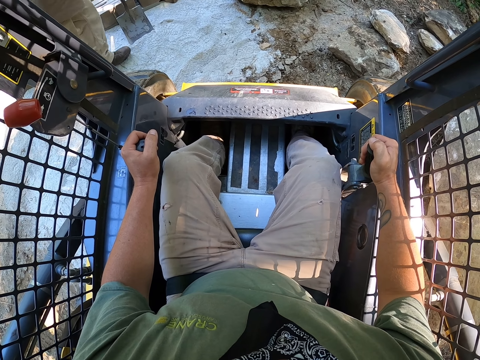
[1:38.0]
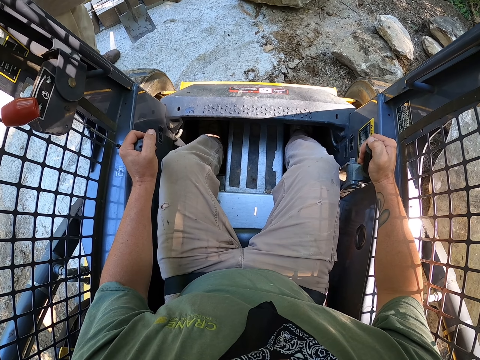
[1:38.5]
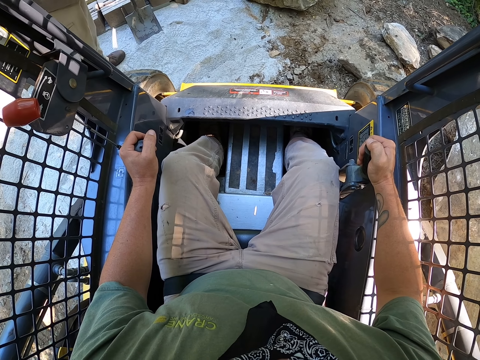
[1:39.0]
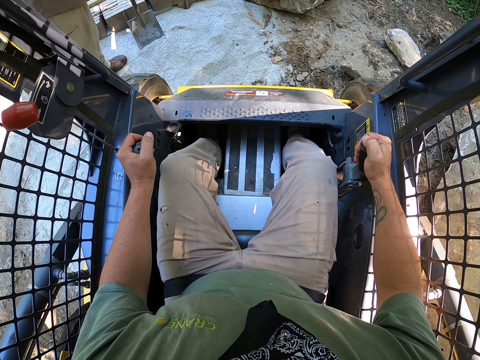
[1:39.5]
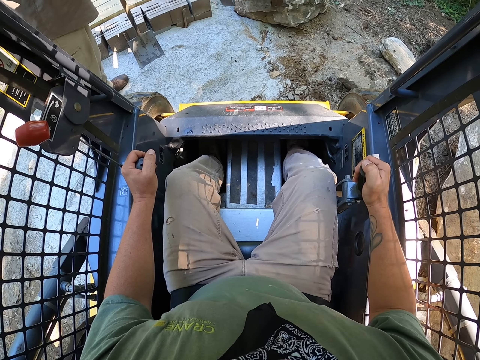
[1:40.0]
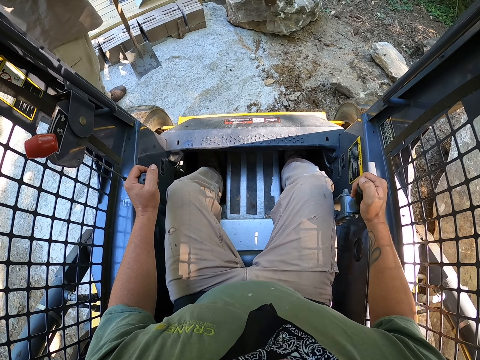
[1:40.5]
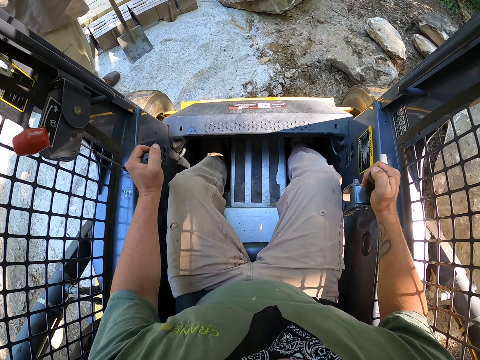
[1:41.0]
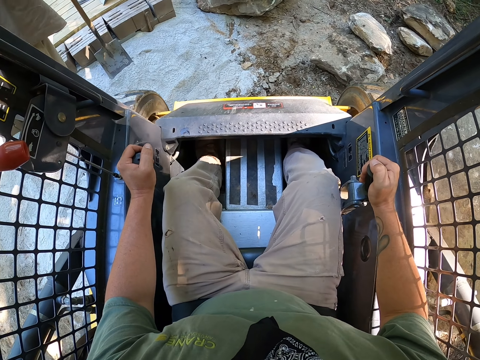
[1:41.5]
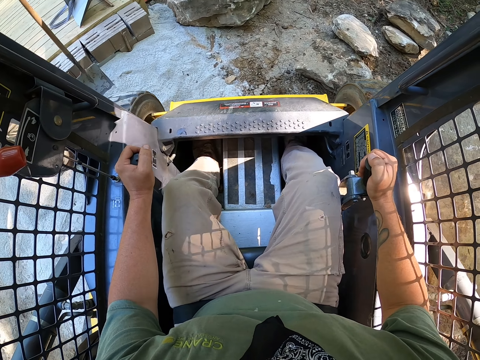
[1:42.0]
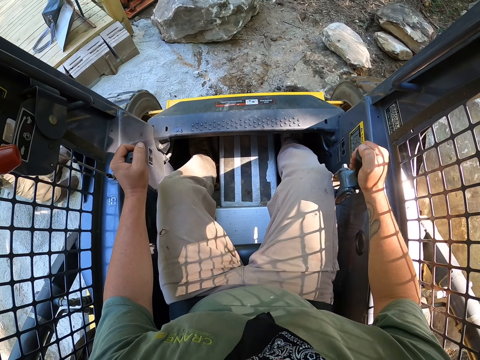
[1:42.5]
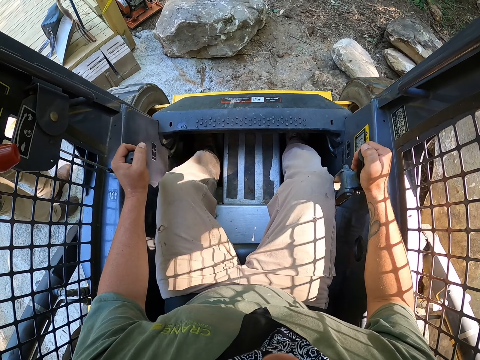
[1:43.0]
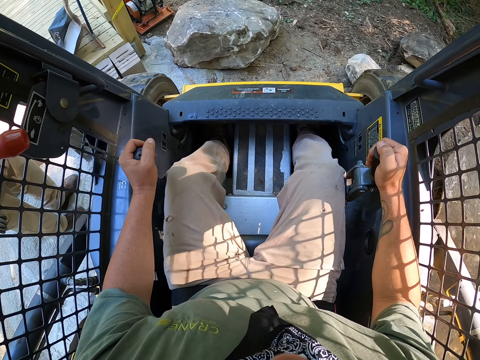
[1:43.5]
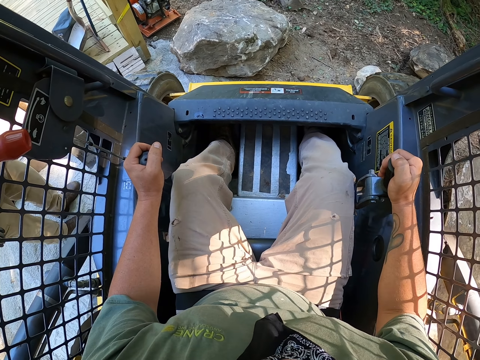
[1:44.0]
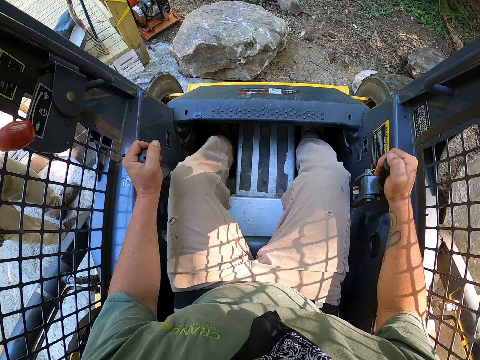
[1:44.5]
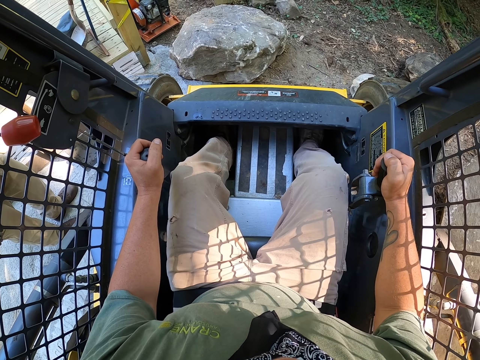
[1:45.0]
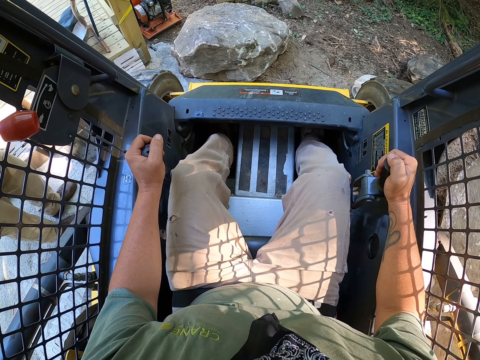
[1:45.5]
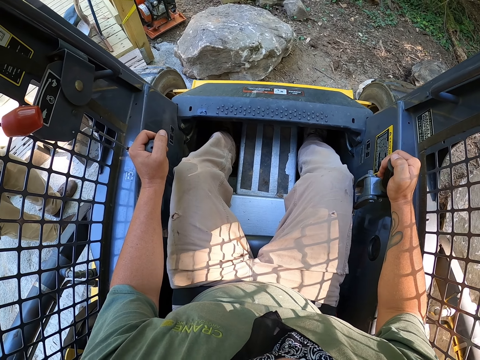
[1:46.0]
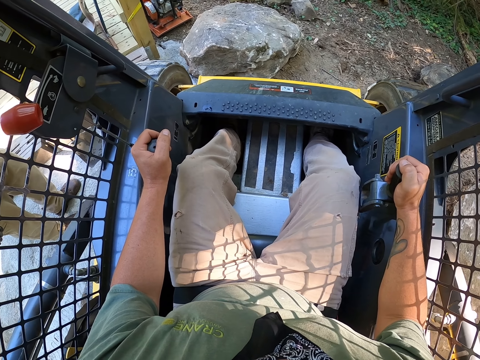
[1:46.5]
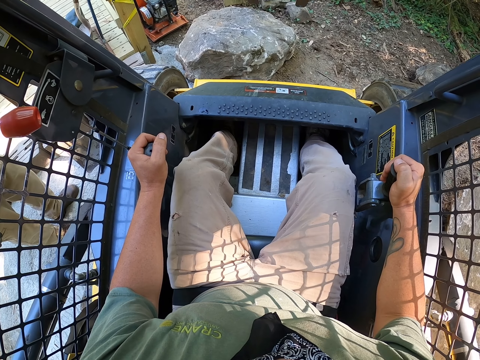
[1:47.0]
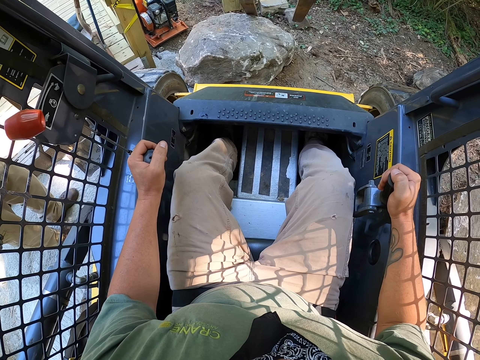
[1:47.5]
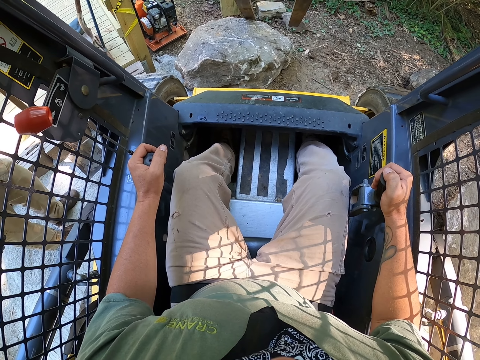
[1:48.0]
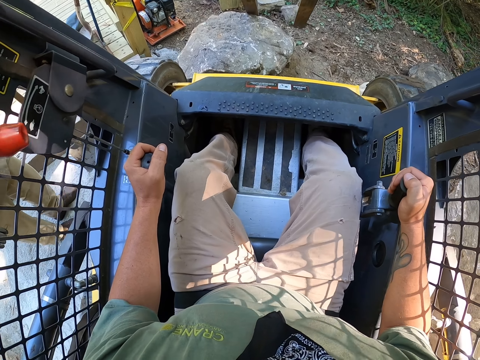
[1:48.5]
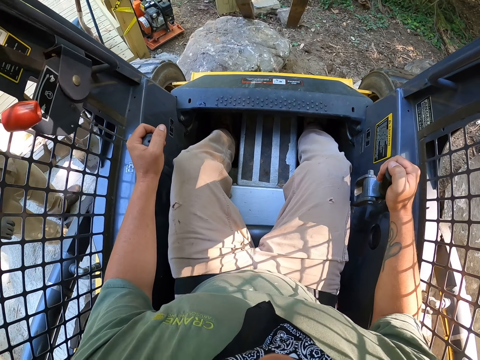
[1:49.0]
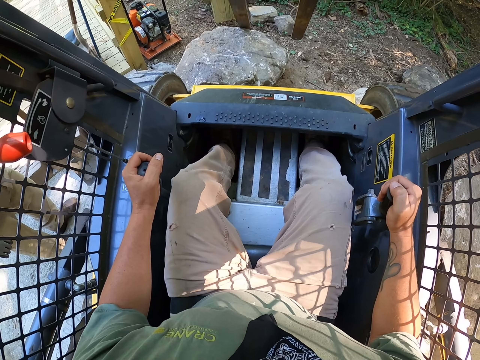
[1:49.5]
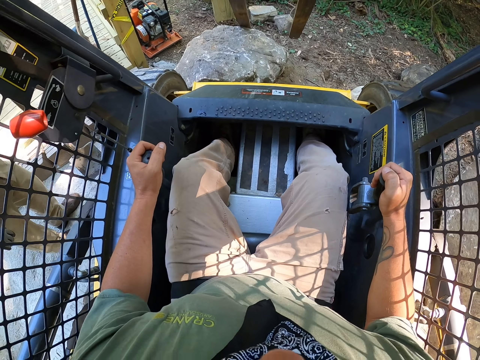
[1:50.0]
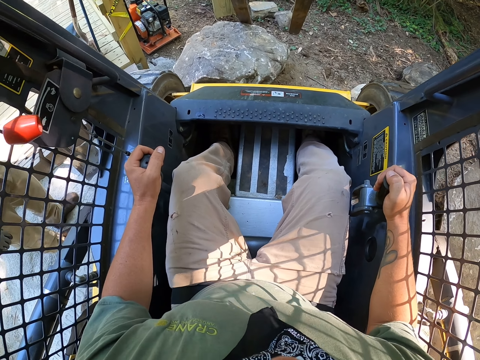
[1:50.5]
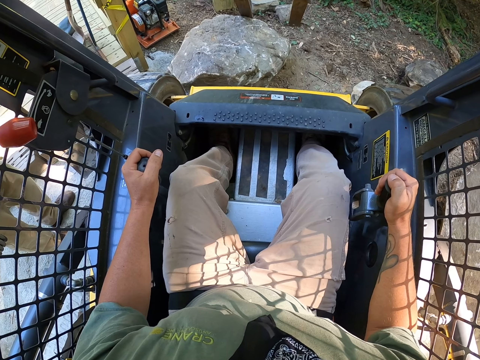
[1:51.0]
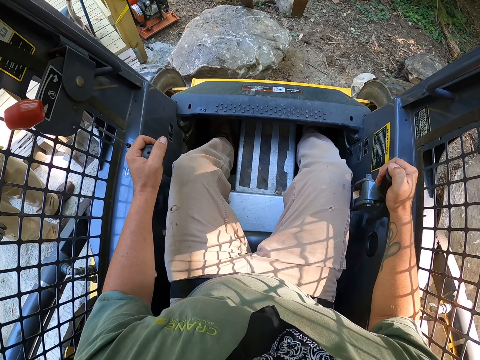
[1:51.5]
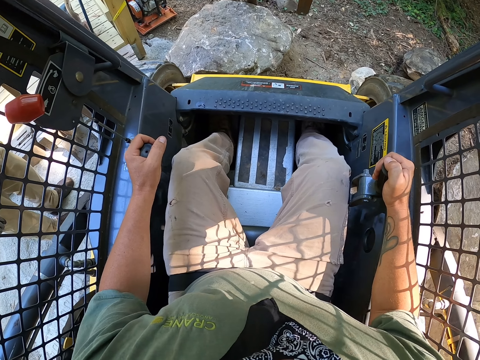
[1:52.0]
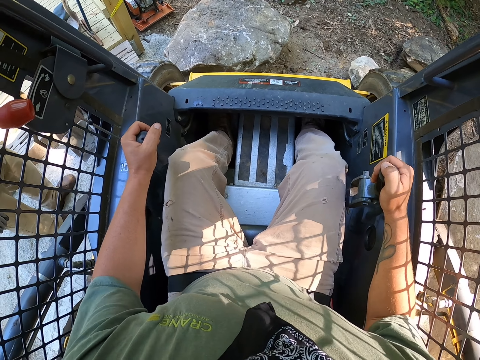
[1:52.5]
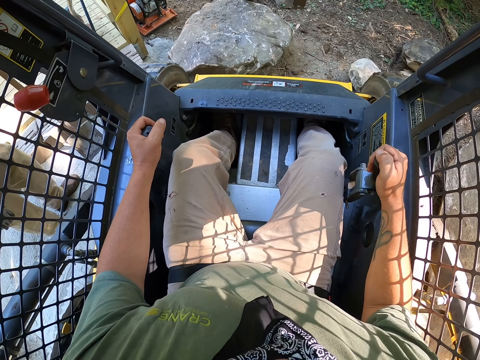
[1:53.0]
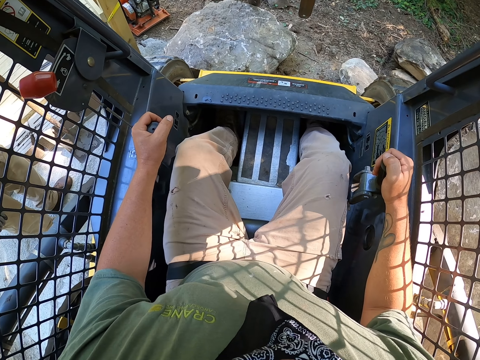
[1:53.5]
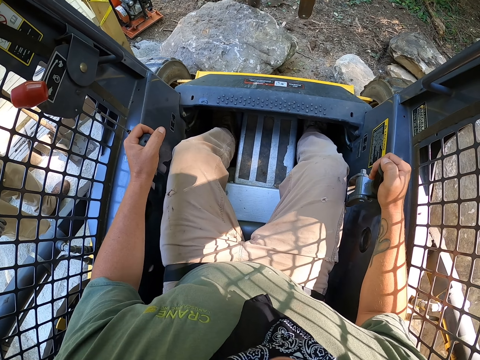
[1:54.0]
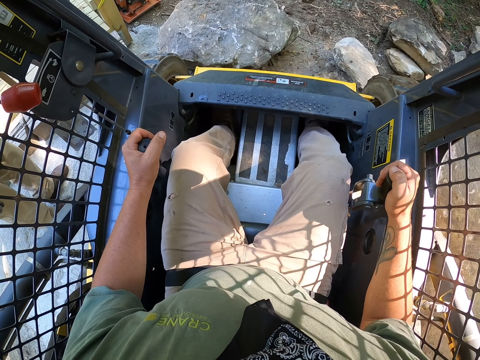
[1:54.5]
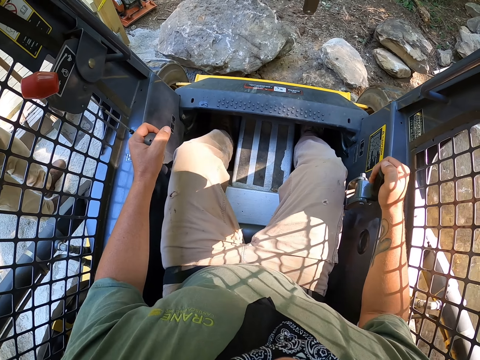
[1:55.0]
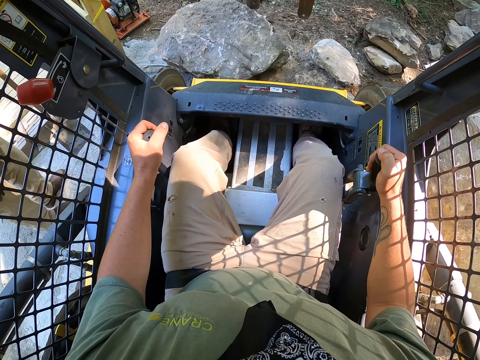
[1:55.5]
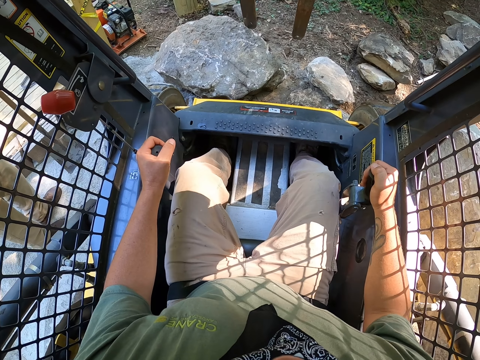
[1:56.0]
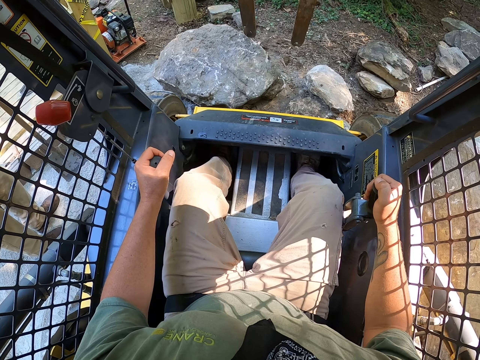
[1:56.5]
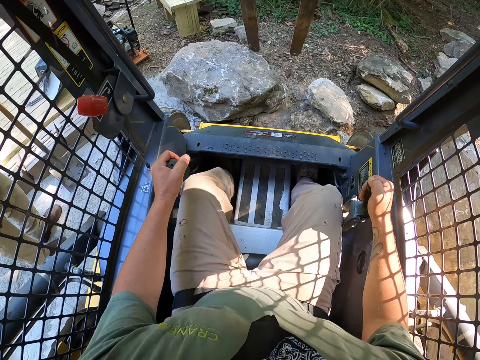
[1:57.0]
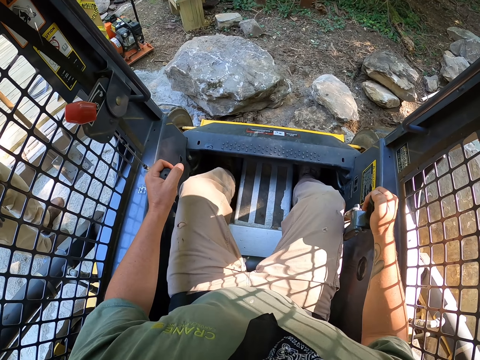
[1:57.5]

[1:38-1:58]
The camera wearer pushes the stone with the forklift.

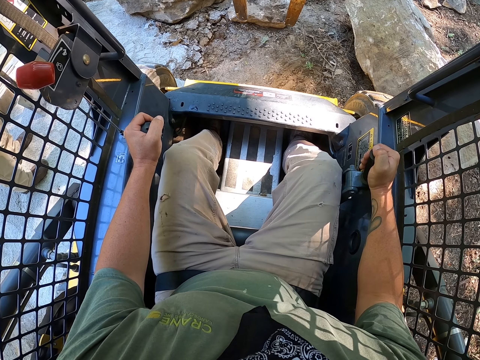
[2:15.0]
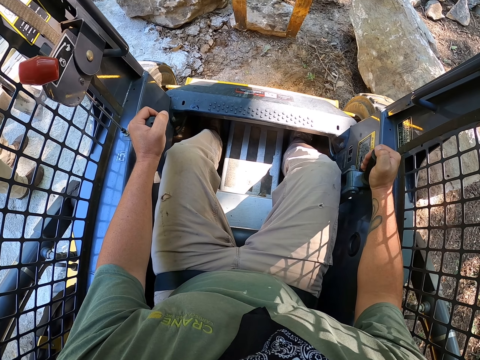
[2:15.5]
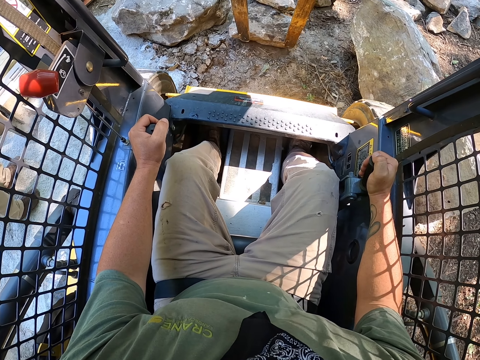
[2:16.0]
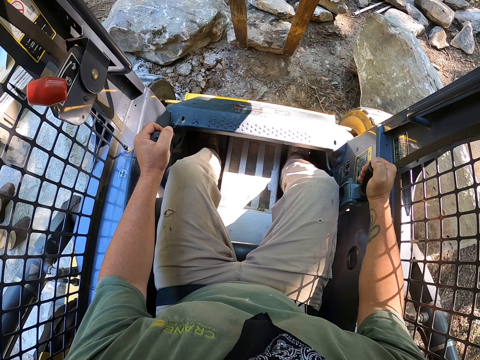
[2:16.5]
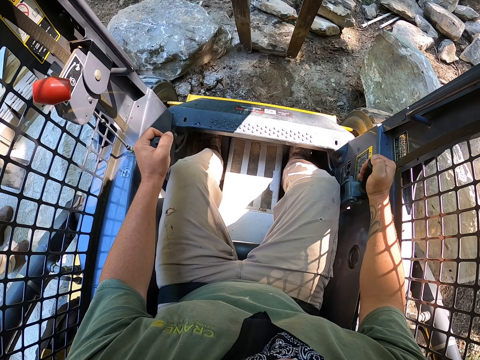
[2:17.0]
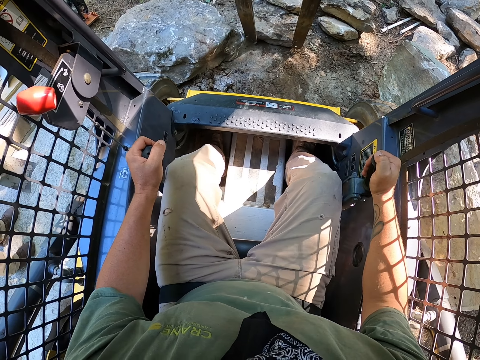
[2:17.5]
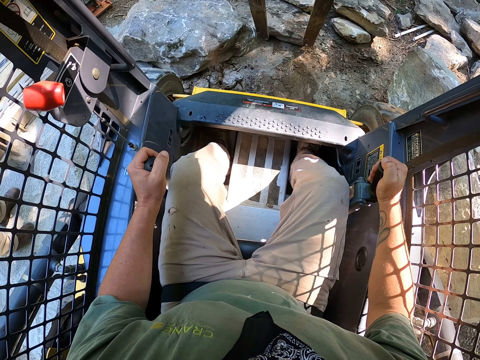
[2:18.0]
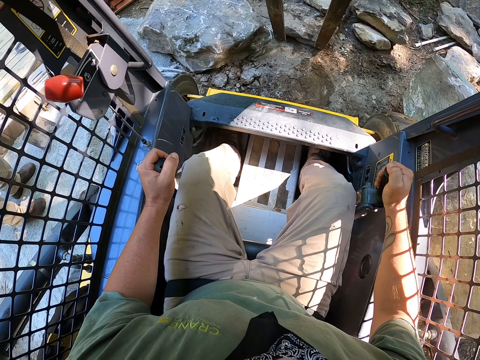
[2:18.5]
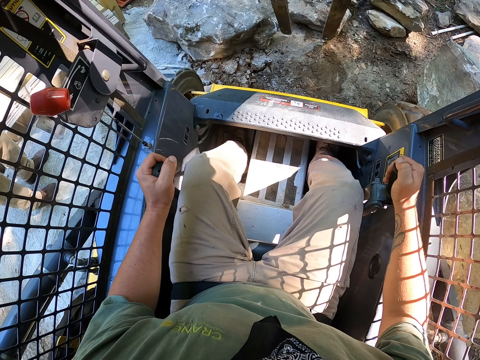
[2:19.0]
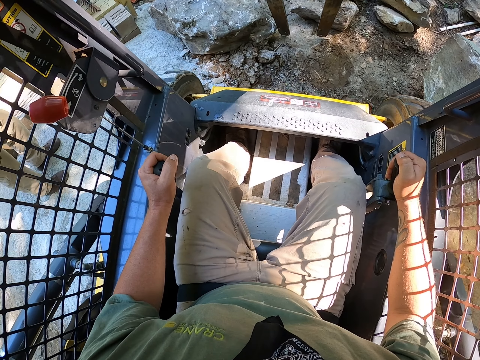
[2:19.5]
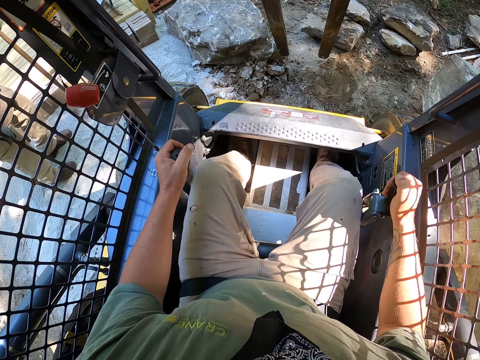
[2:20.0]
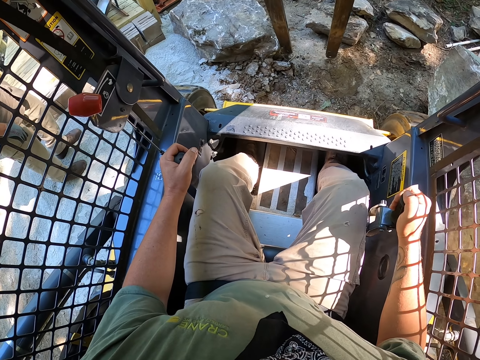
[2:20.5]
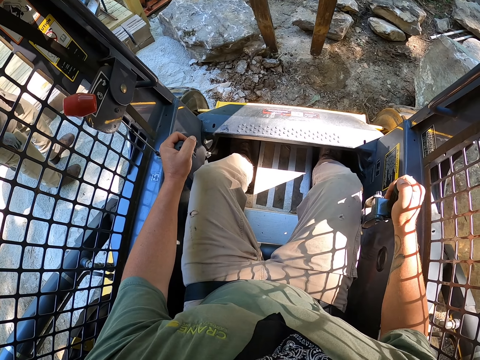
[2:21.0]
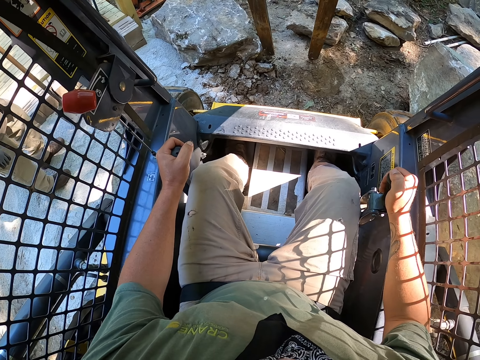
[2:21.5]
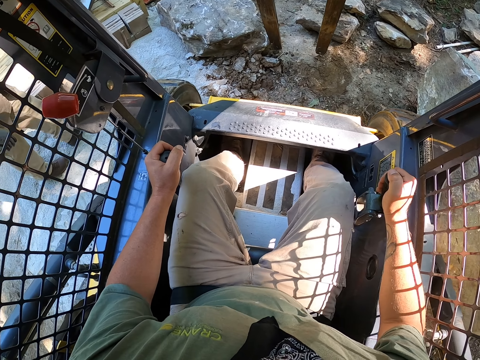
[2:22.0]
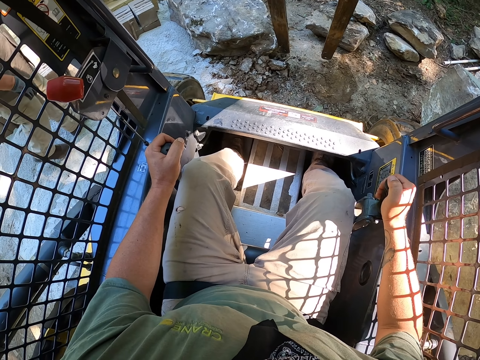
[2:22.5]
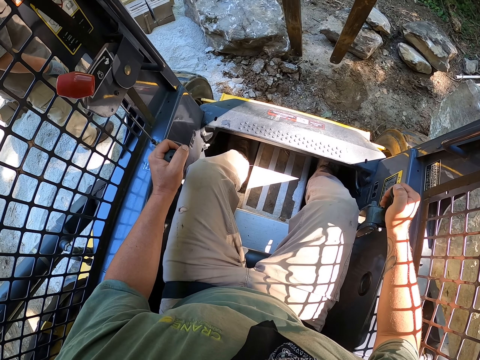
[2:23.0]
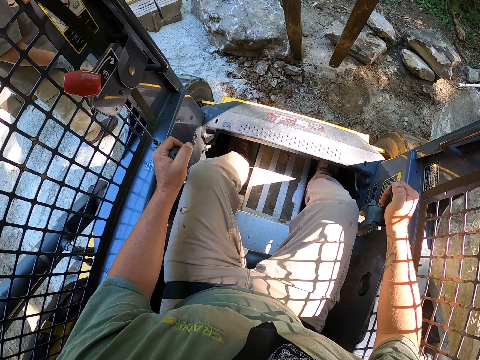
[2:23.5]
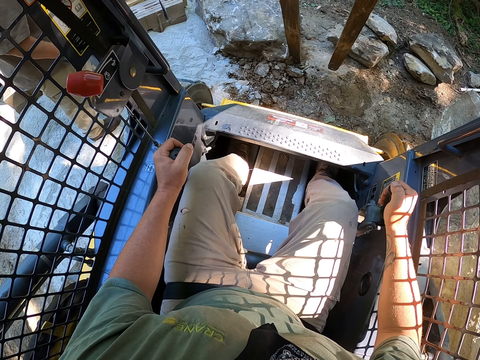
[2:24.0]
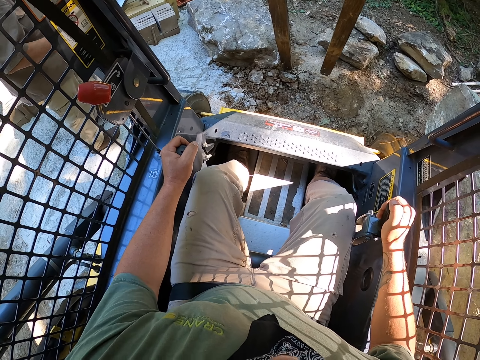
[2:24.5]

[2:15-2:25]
The camera wearer pushes the stones with the forklift. They drive the forklift.
